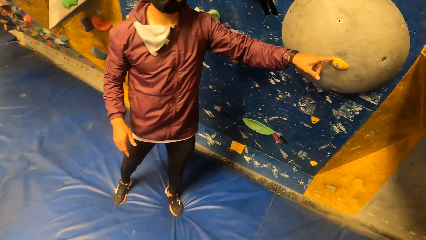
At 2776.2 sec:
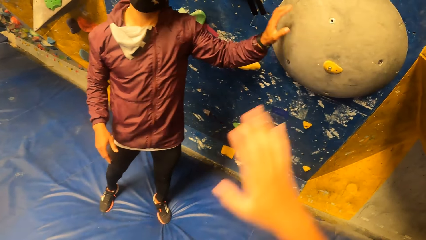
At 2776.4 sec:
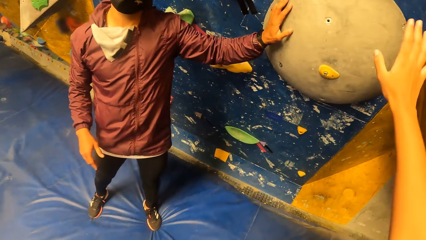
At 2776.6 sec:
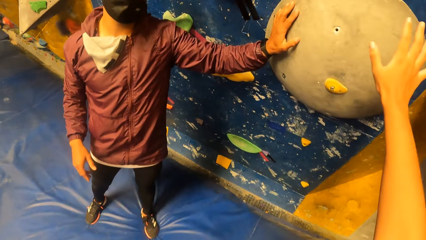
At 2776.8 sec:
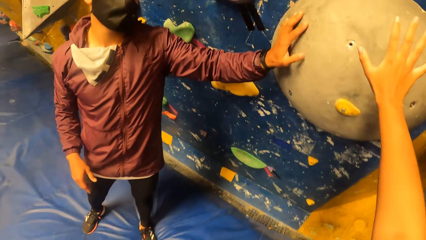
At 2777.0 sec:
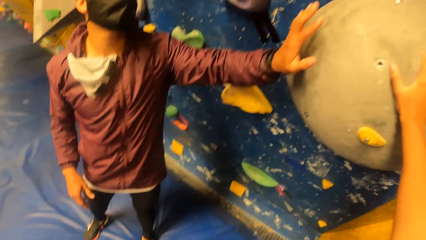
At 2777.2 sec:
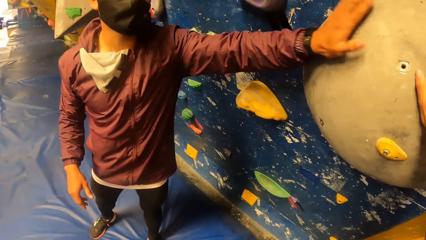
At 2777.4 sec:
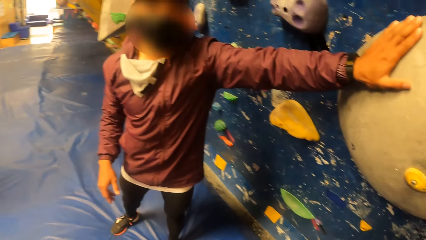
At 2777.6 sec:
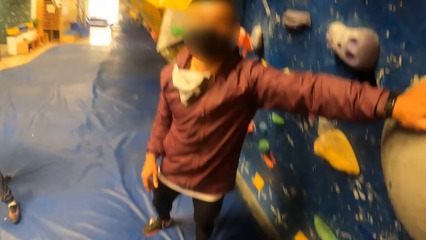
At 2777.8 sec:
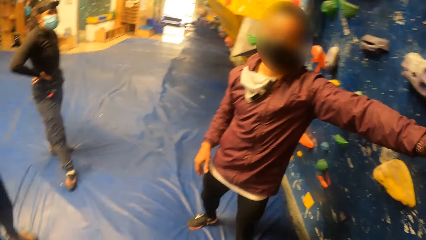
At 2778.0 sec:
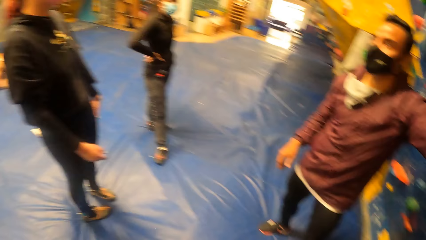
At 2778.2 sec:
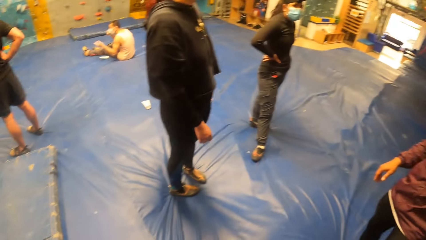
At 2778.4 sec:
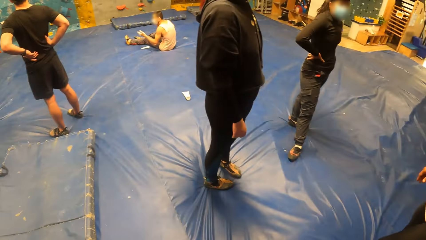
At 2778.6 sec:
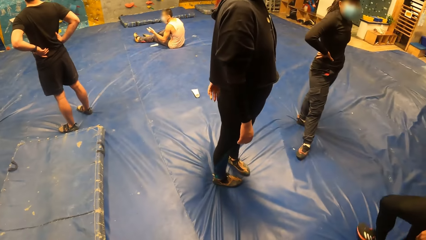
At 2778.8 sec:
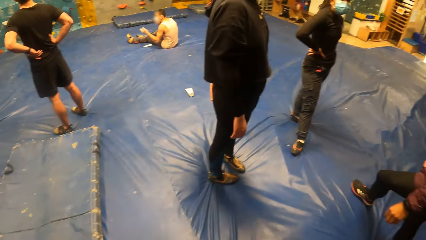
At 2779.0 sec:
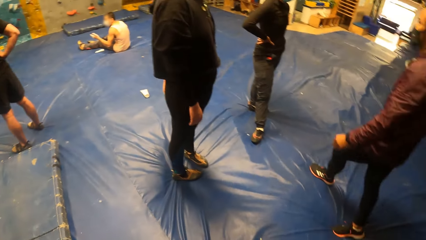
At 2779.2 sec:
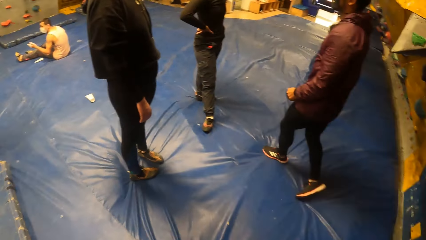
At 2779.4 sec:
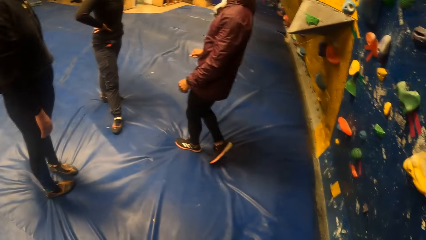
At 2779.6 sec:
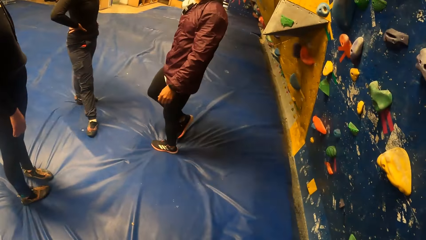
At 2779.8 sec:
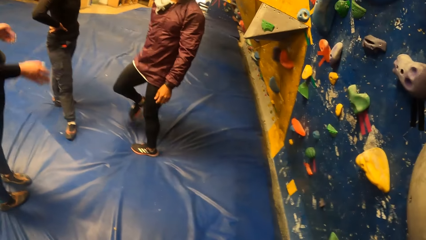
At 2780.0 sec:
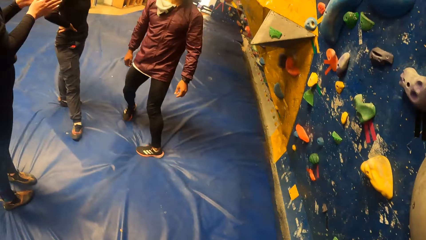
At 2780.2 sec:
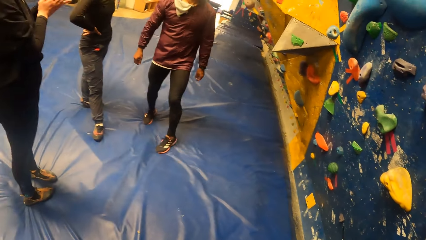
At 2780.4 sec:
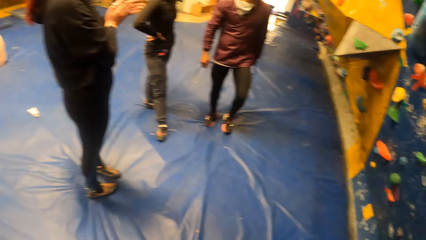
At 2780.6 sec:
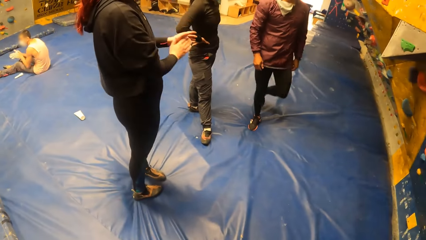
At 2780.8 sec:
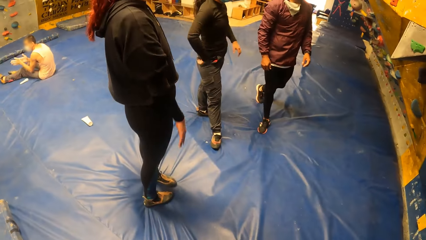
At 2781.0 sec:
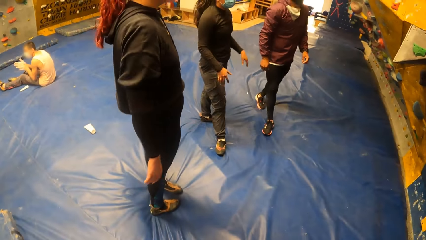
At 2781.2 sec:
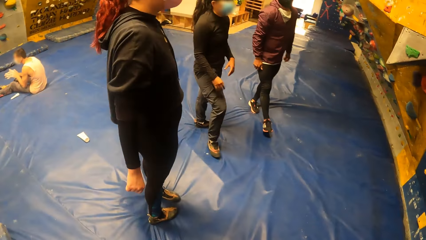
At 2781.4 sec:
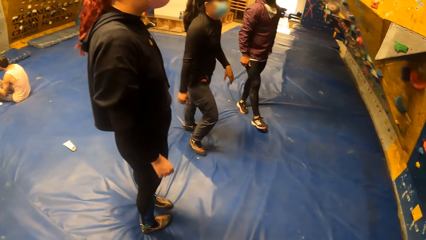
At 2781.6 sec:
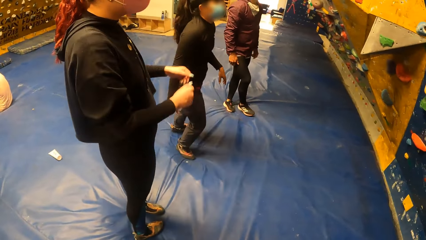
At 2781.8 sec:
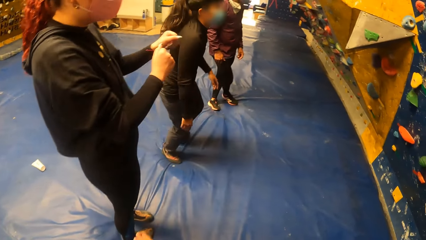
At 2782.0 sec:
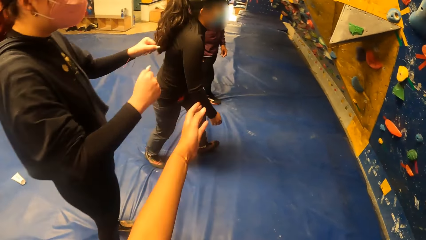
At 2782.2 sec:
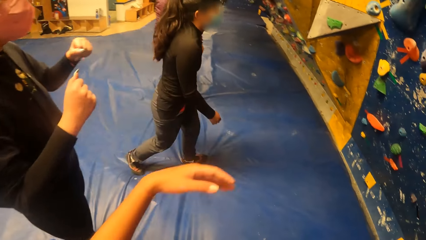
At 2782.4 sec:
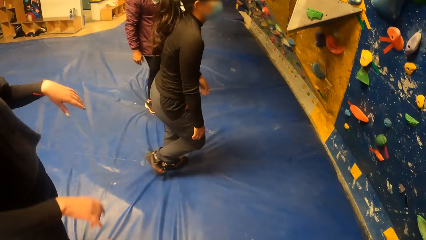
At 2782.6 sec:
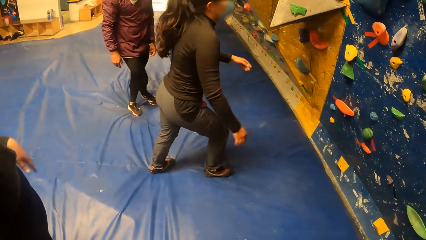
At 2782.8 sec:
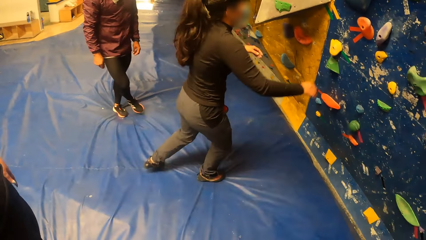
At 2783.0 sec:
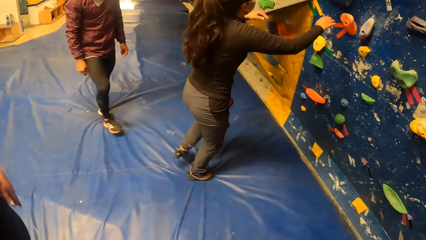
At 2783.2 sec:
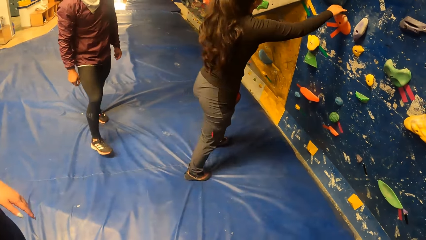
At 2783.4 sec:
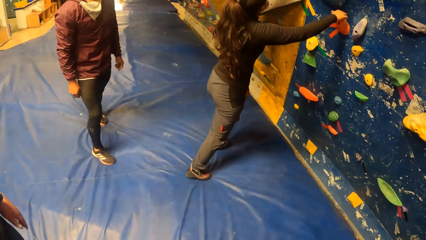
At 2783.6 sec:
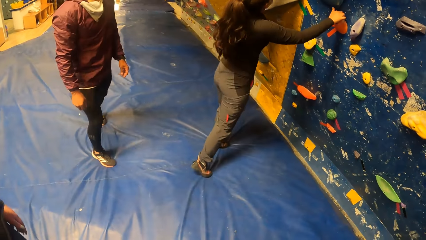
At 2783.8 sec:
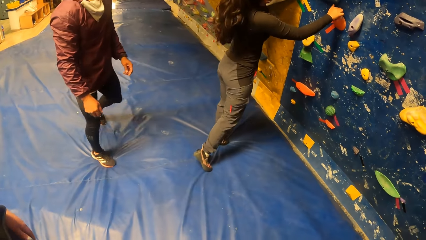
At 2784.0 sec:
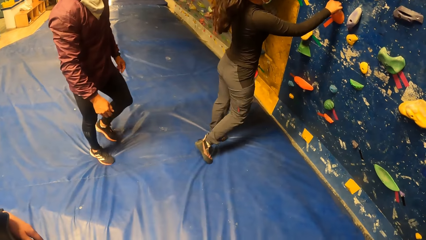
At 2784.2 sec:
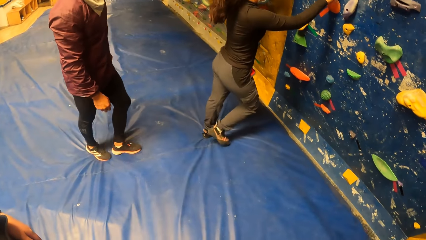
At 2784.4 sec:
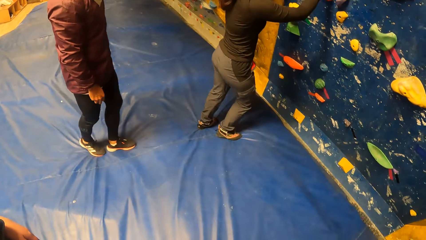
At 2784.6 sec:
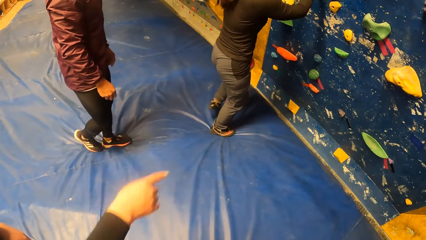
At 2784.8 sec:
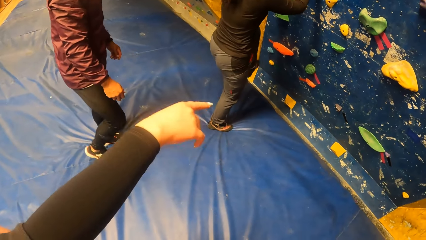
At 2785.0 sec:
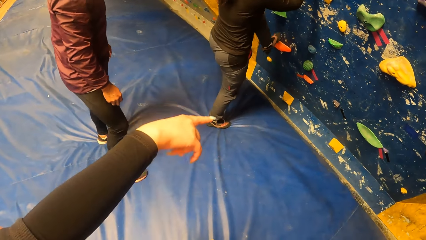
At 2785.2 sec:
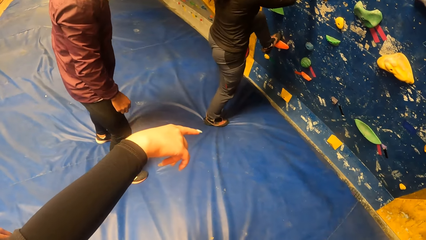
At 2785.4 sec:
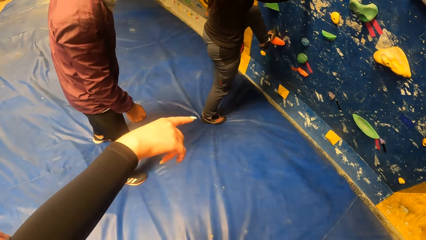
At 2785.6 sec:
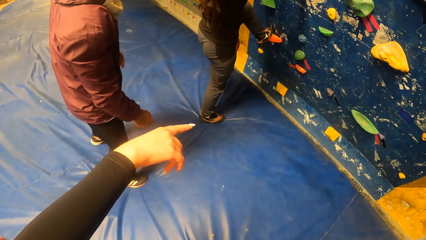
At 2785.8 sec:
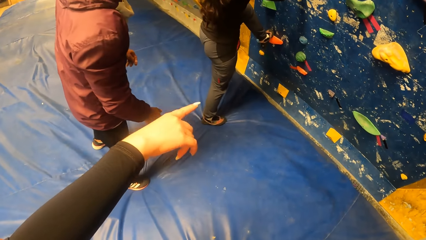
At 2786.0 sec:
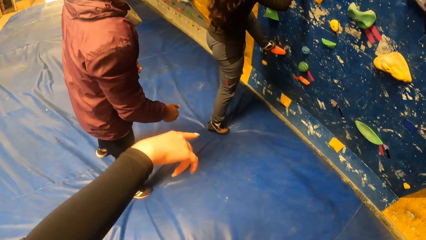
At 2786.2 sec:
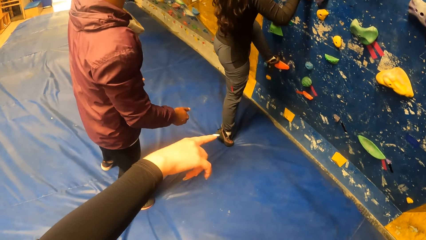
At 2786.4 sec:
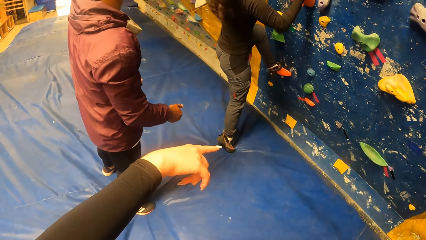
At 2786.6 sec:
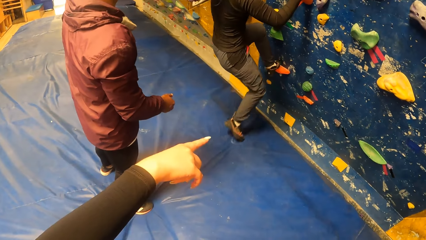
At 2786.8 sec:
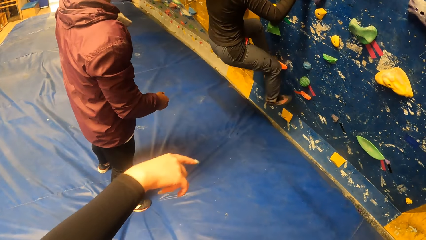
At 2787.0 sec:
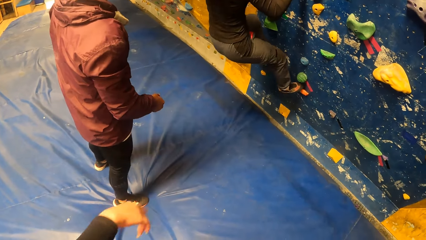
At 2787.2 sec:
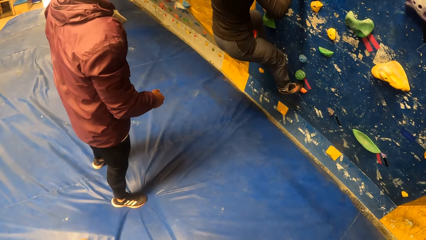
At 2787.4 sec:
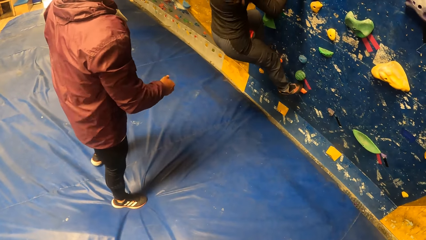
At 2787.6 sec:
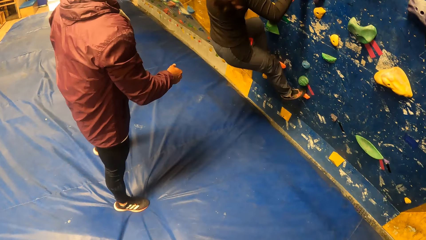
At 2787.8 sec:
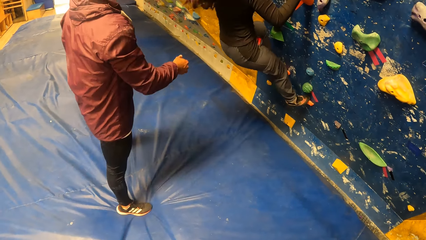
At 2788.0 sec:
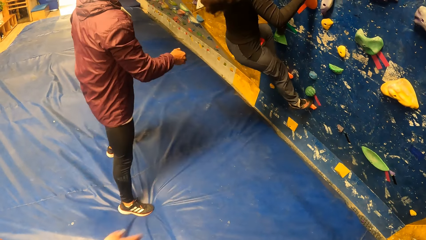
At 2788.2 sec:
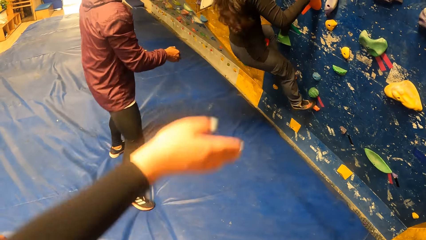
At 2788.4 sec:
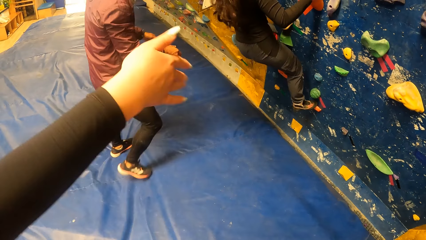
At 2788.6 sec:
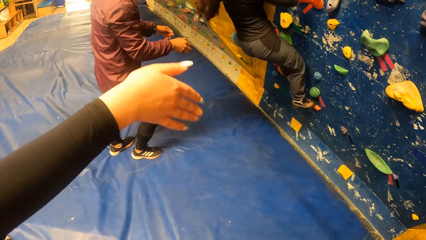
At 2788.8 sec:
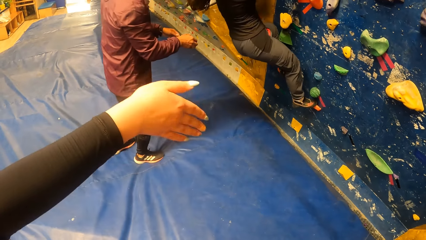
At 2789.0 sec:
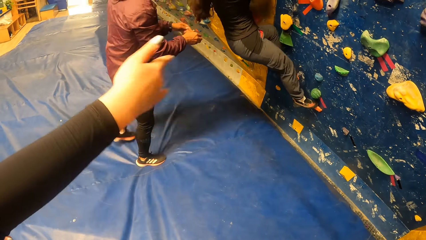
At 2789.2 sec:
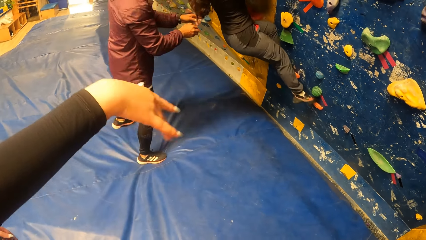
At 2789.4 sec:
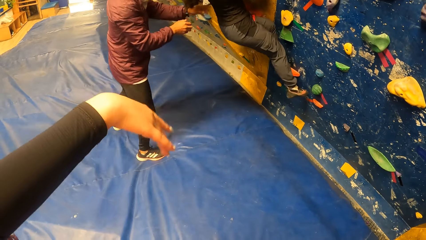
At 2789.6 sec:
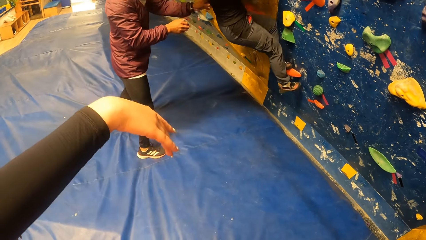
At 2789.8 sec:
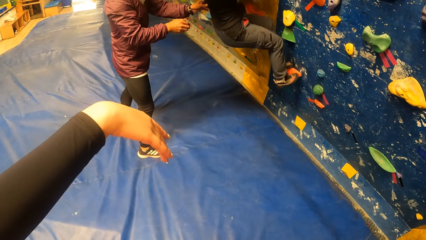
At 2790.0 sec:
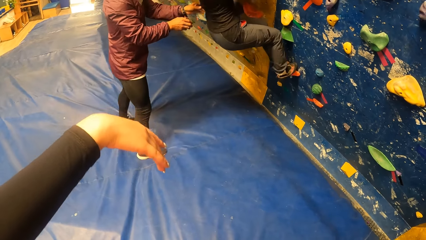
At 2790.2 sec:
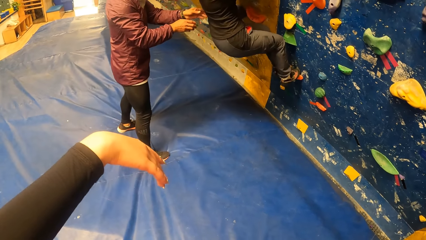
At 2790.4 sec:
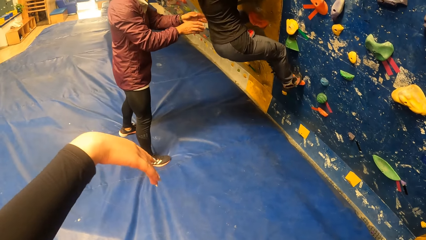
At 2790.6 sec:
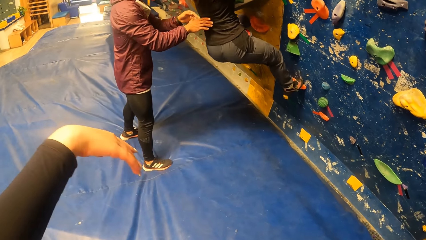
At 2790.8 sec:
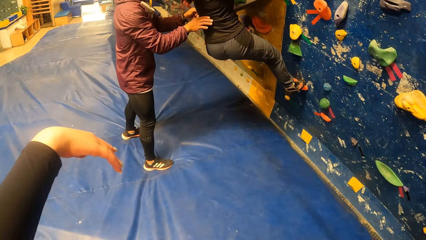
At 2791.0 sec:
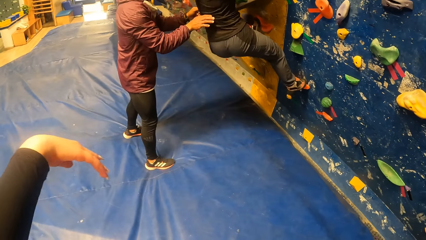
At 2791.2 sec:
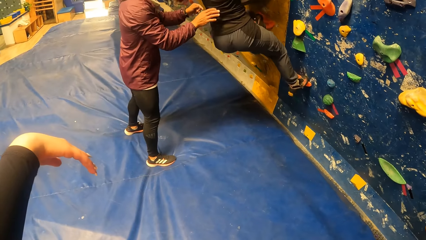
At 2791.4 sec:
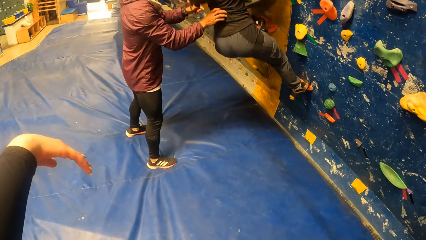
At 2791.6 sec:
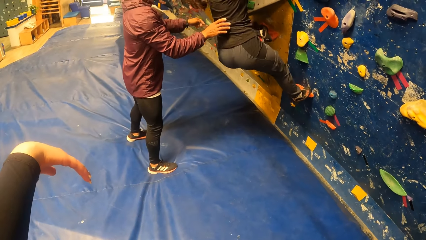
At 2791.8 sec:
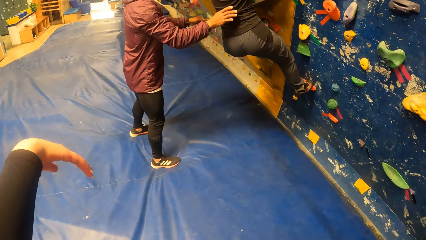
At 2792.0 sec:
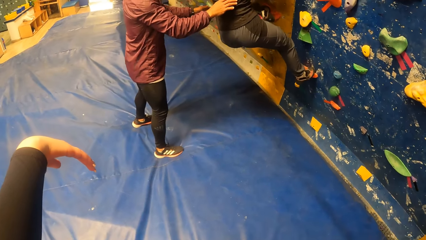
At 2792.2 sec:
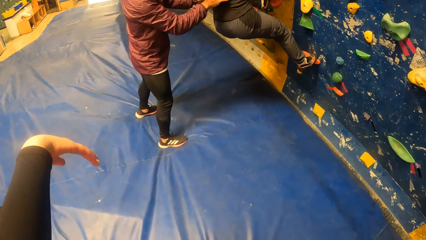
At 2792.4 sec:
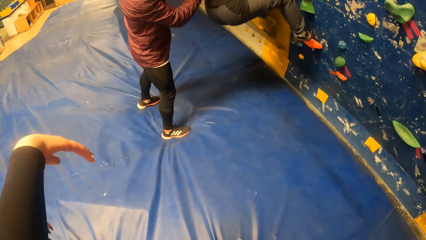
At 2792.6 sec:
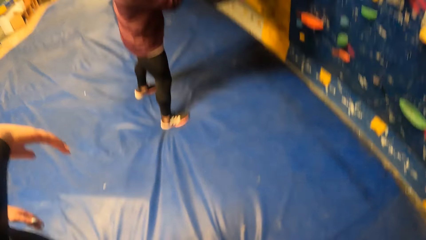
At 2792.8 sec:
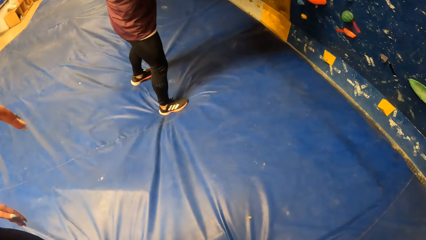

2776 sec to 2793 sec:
A woman holds an orange boulder with her right hand. The camera wearer points the finger. The woman climbs the bouldering wall. The man holds the woman with both hands.
